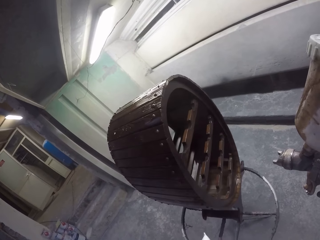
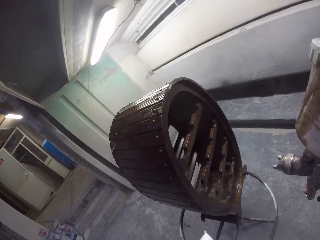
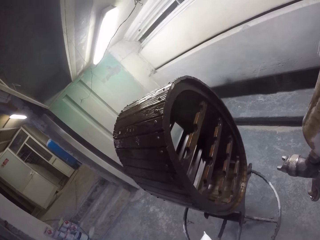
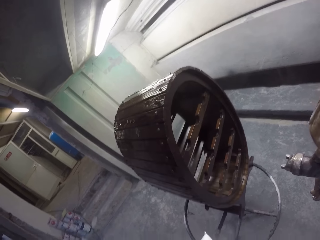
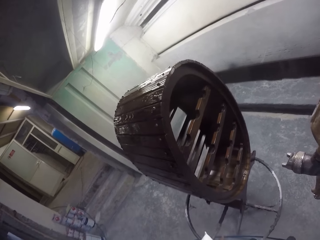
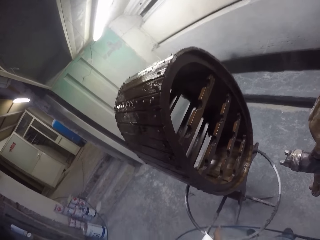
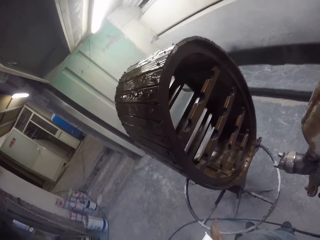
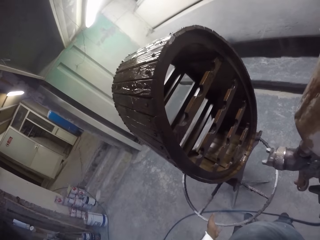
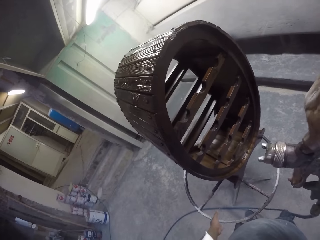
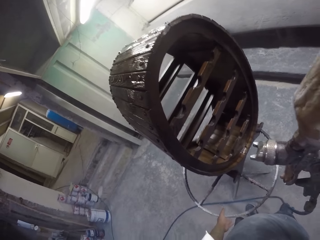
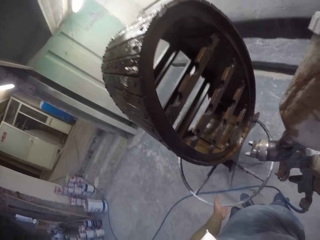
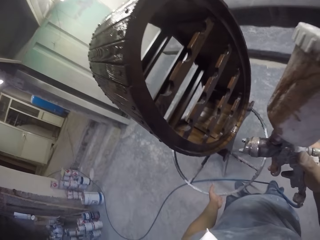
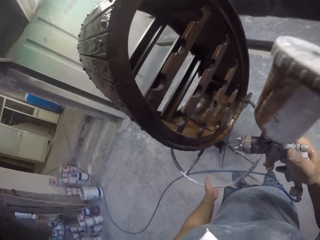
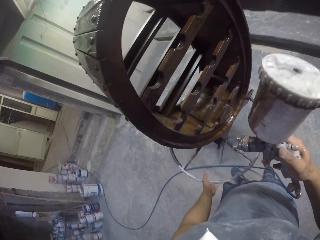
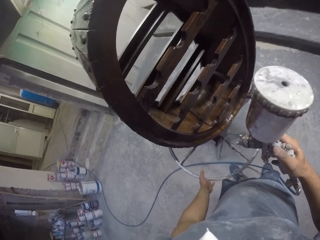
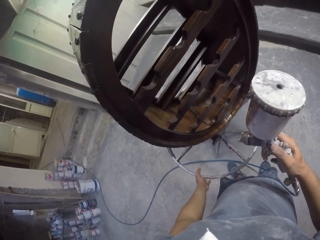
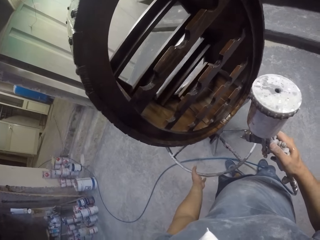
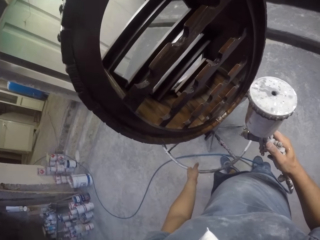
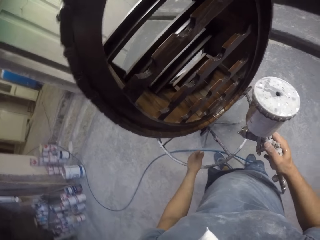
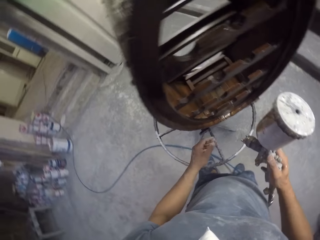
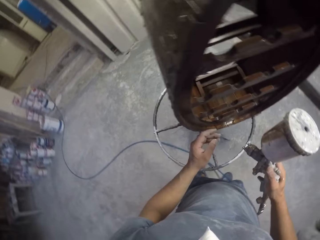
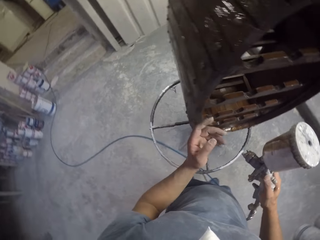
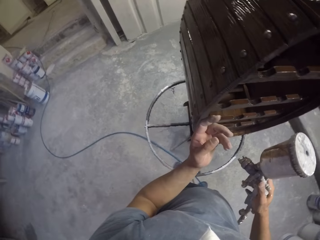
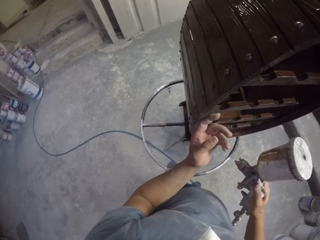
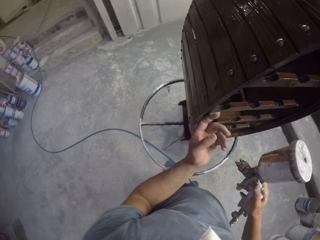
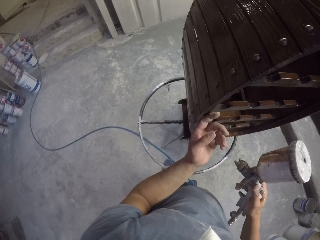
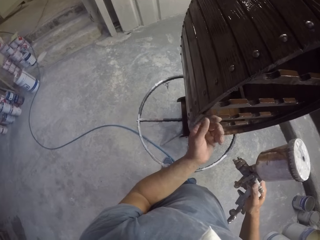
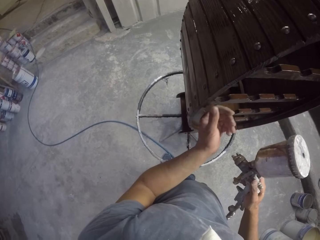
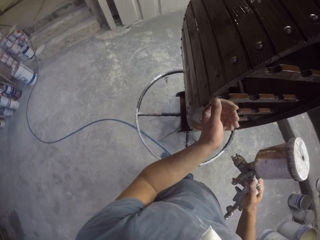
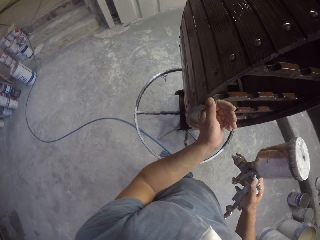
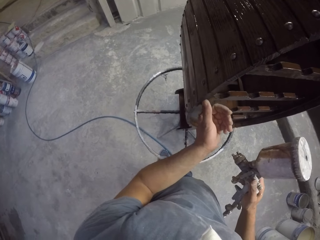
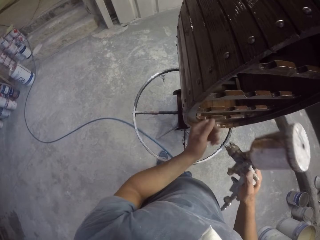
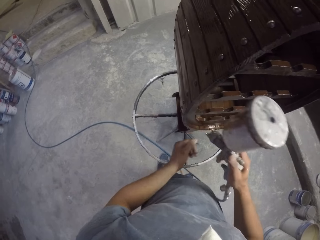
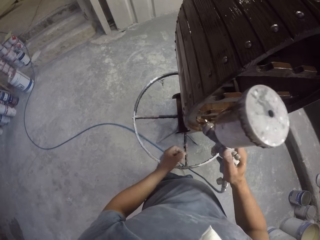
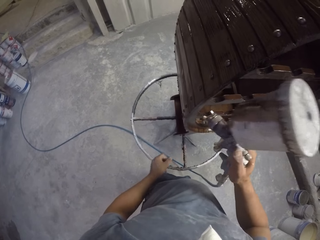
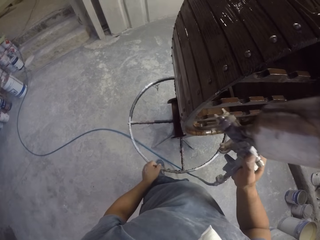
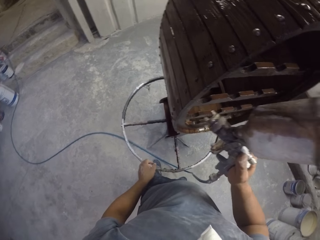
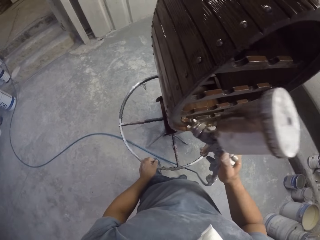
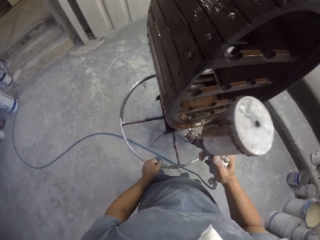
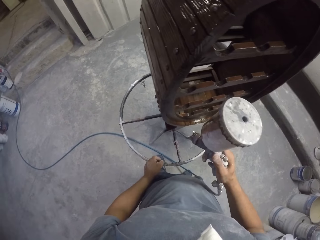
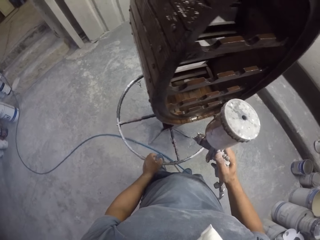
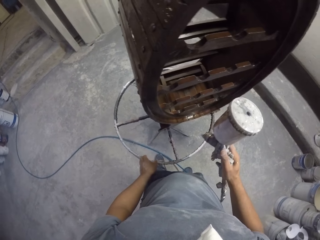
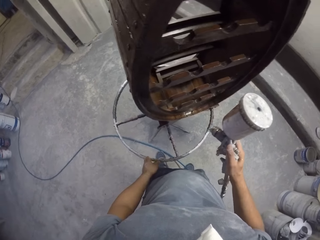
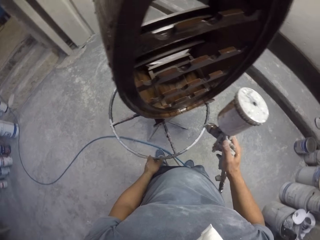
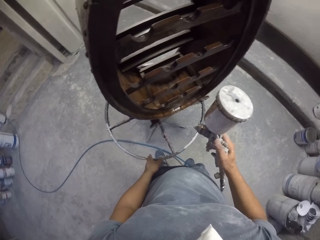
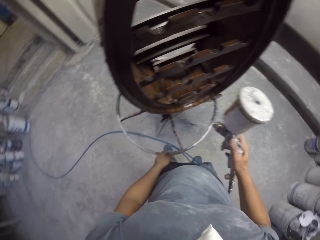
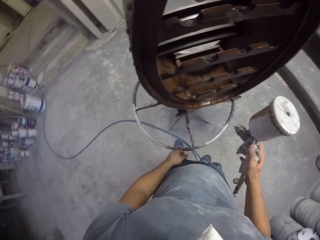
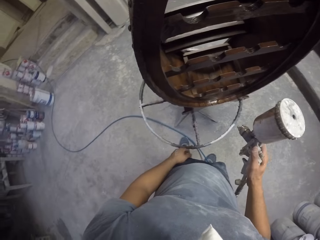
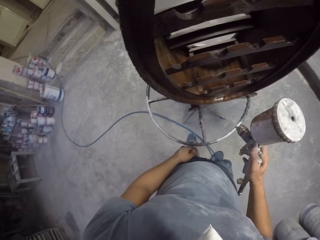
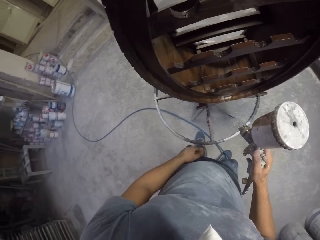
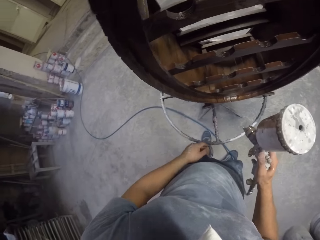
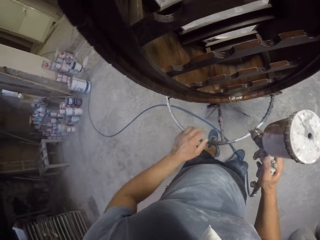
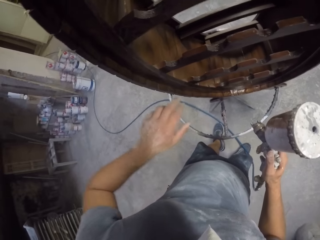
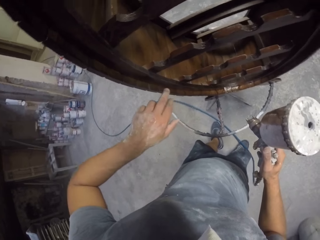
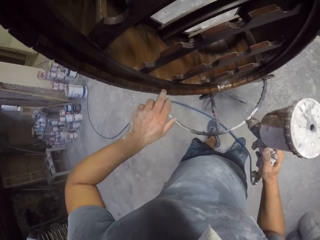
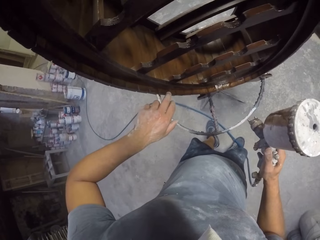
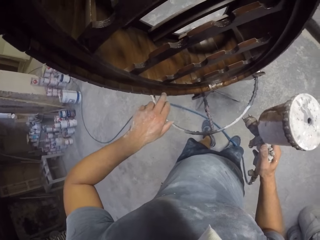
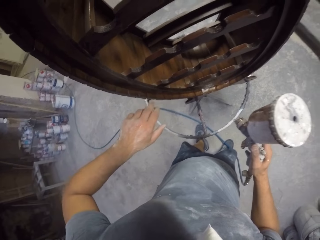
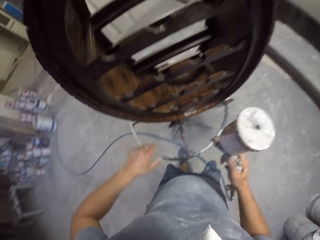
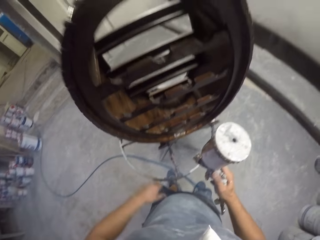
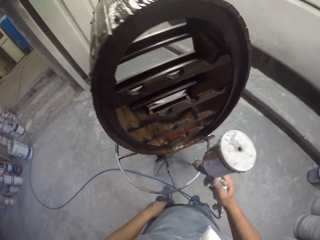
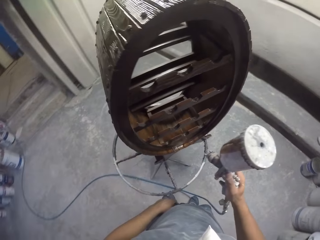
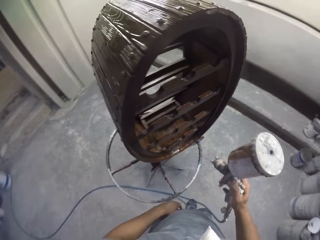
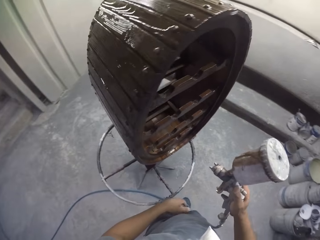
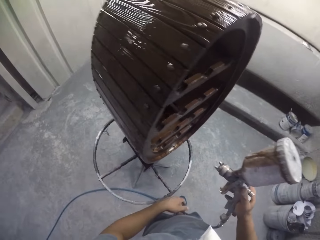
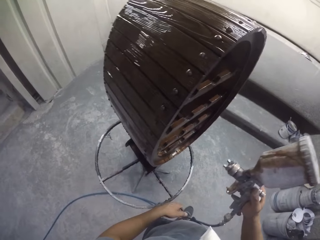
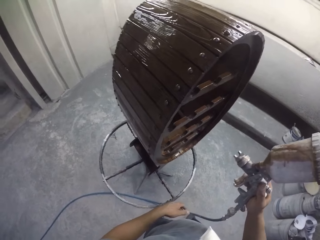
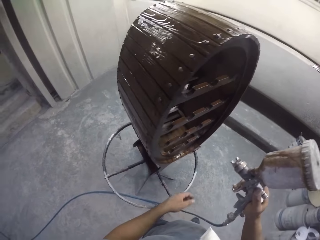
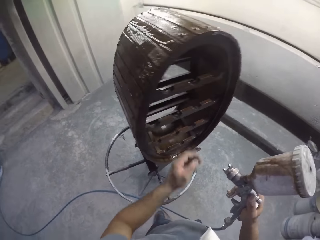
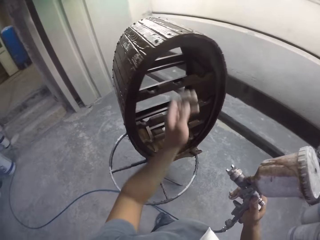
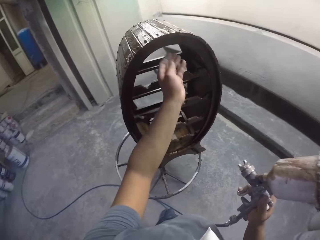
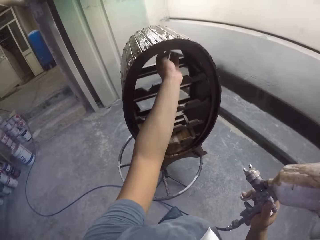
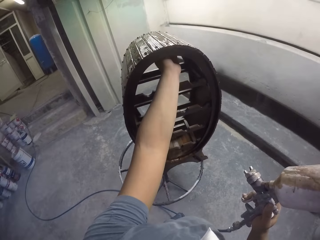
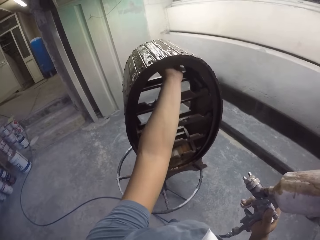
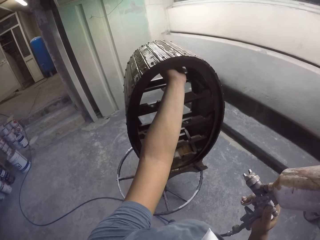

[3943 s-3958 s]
The camera wearer spins a rack. They touch a wooden stand with the left hand. They touch furniture.

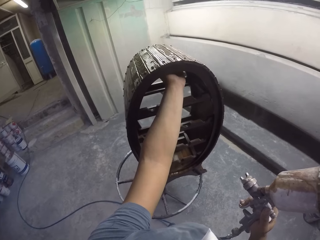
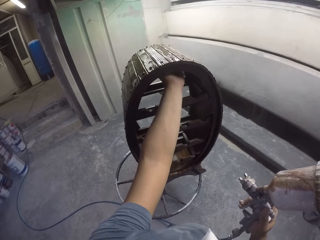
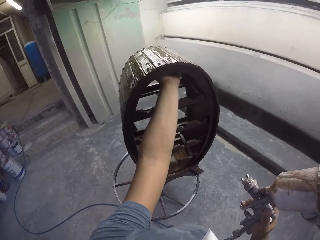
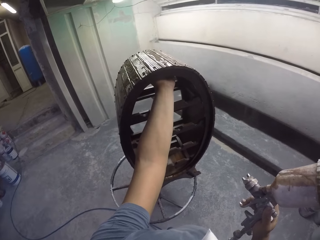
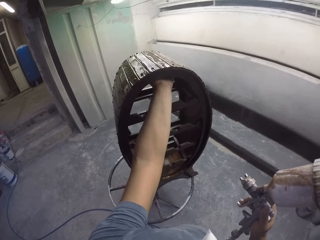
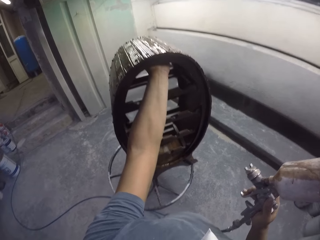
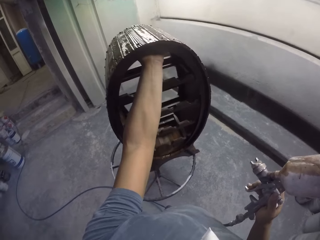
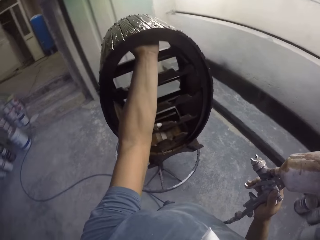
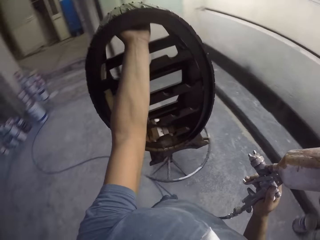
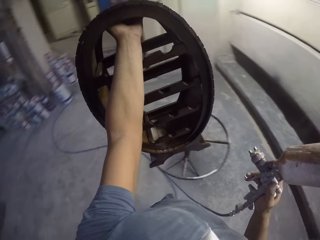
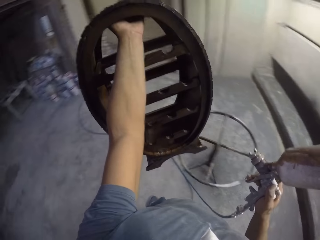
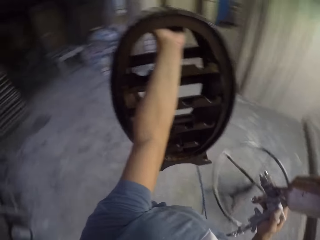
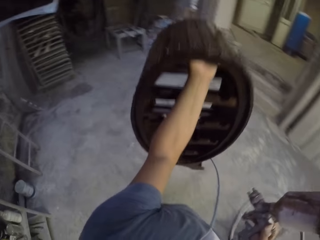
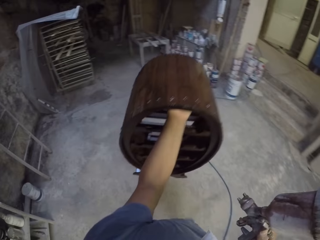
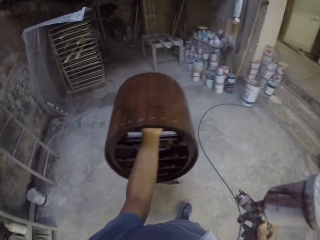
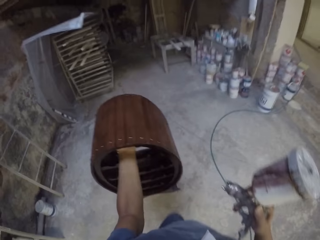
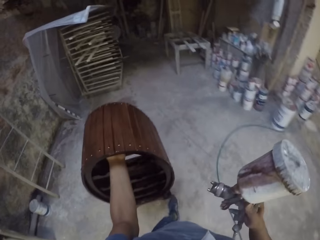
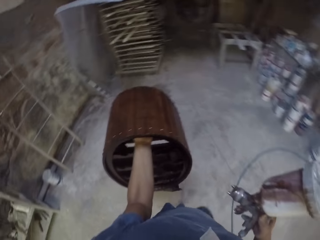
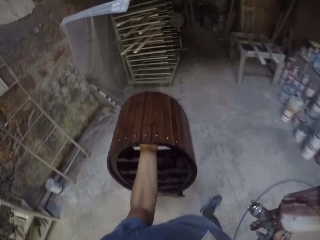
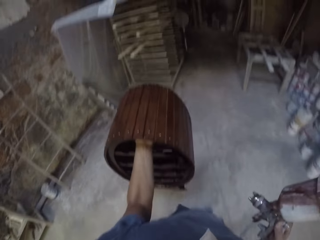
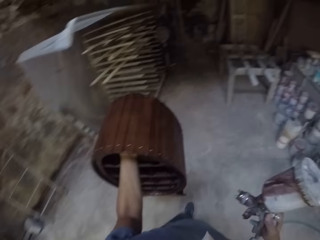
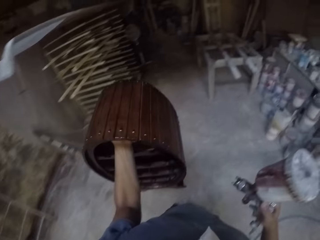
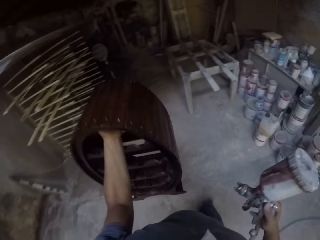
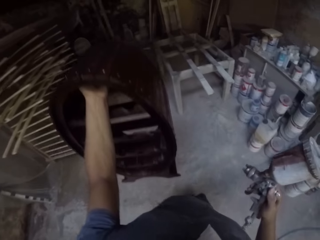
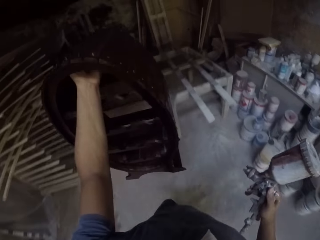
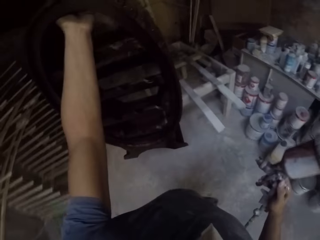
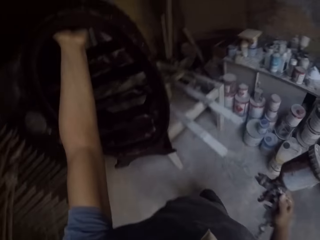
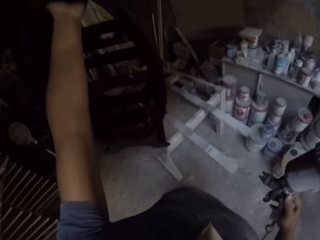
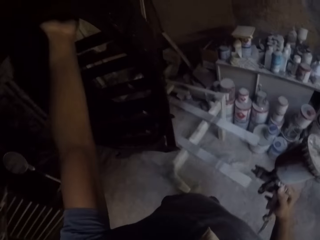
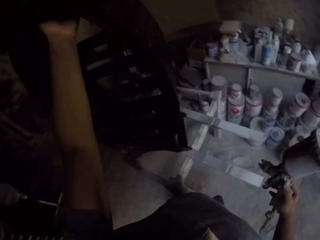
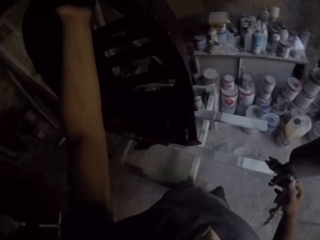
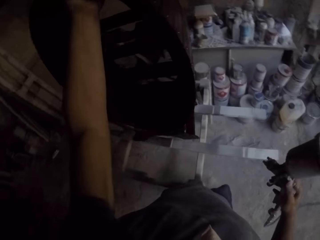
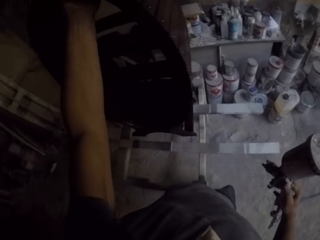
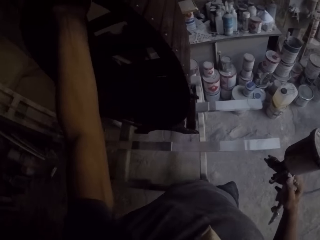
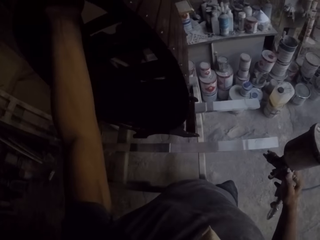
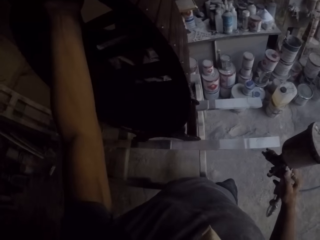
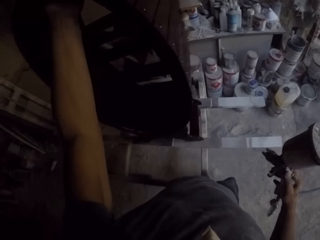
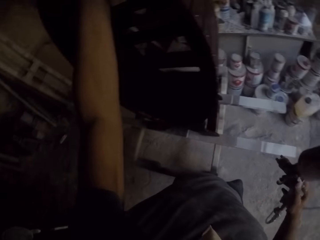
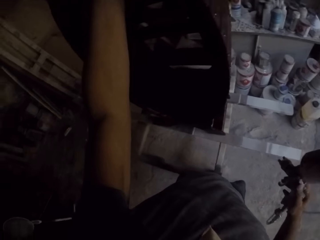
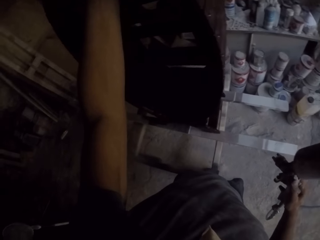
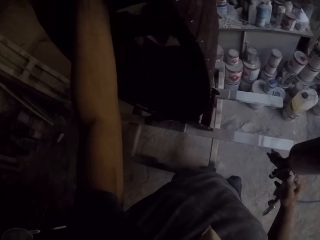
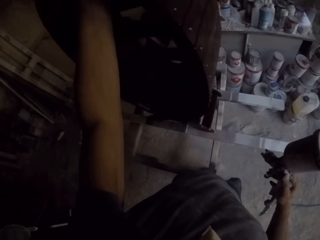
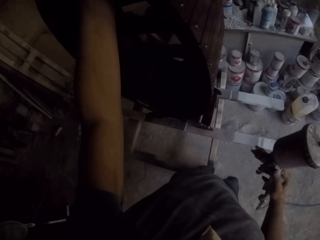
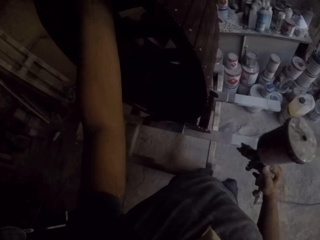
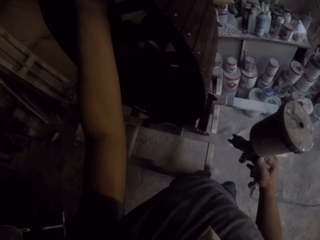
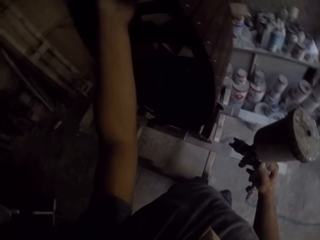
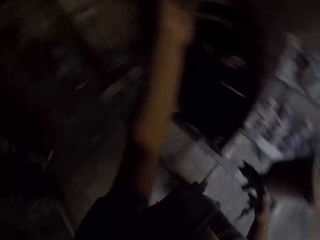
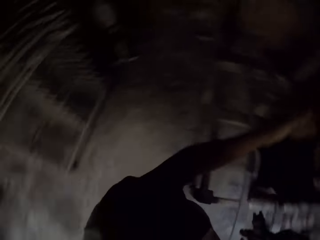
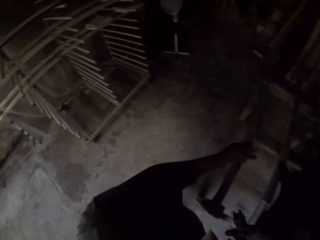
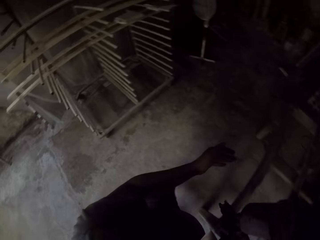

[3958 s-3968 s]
The camera wearer carries a wooden stand with the left hand. They walk around in the room. They place the wooden stand on a stand.
